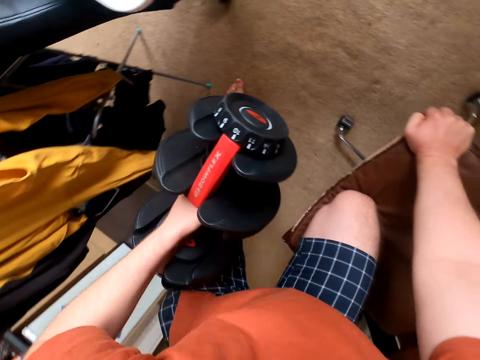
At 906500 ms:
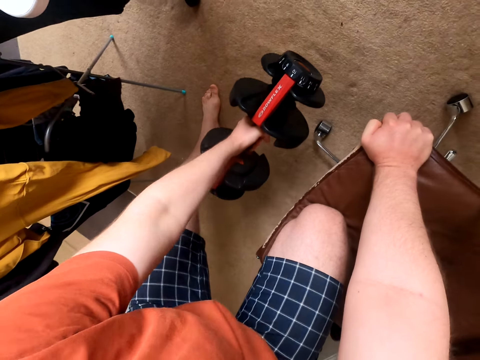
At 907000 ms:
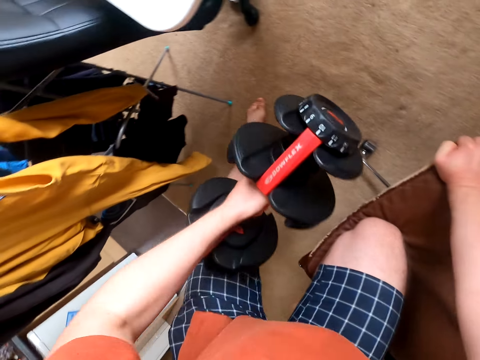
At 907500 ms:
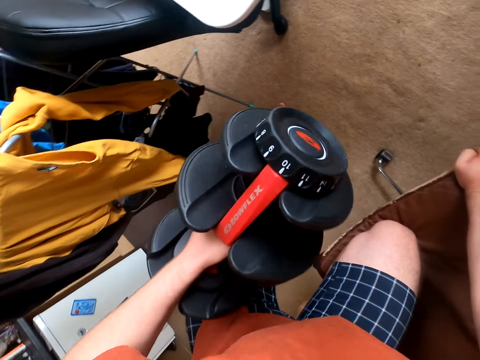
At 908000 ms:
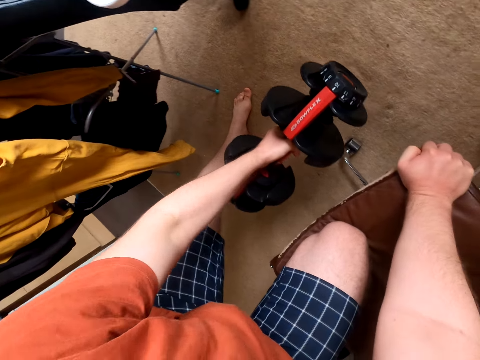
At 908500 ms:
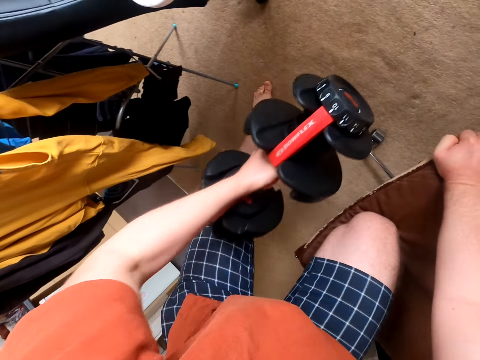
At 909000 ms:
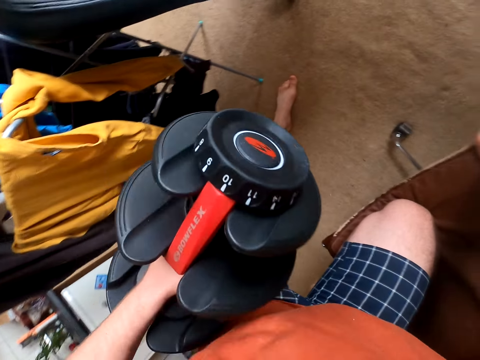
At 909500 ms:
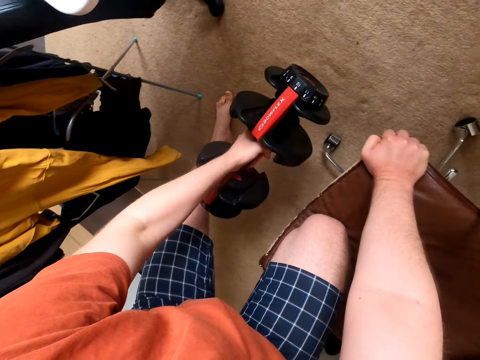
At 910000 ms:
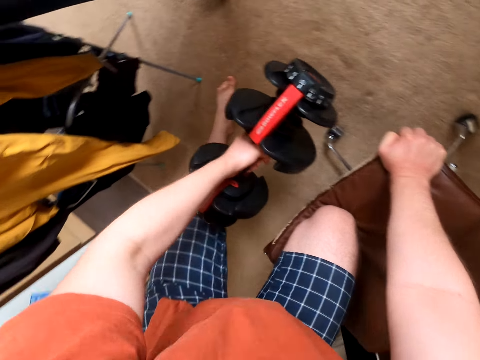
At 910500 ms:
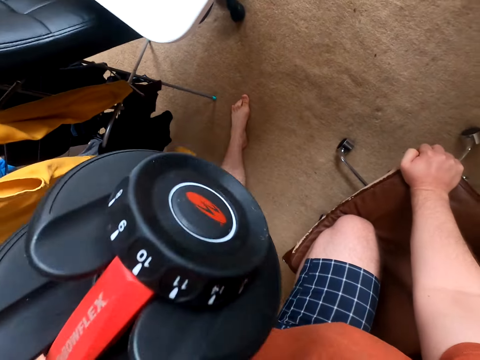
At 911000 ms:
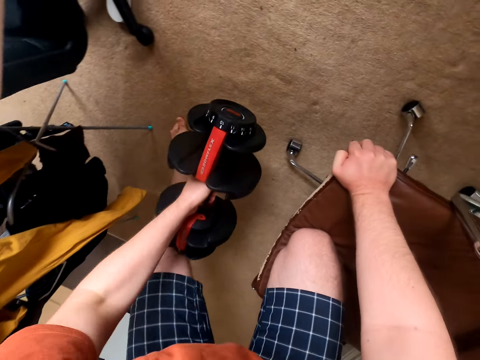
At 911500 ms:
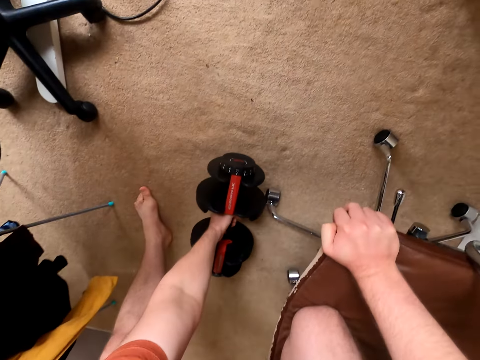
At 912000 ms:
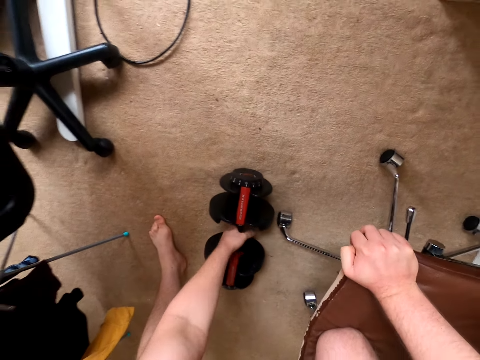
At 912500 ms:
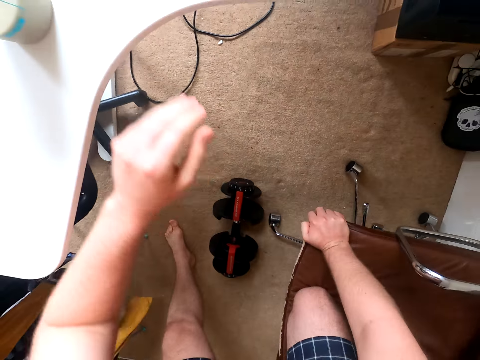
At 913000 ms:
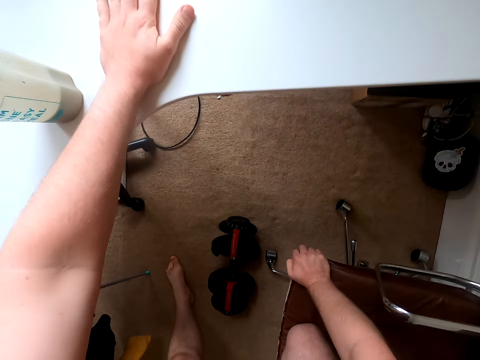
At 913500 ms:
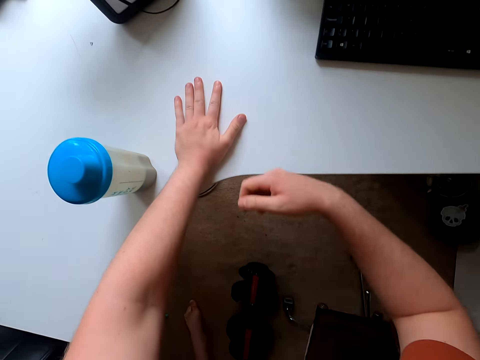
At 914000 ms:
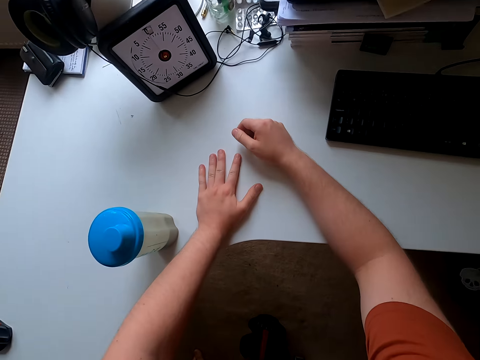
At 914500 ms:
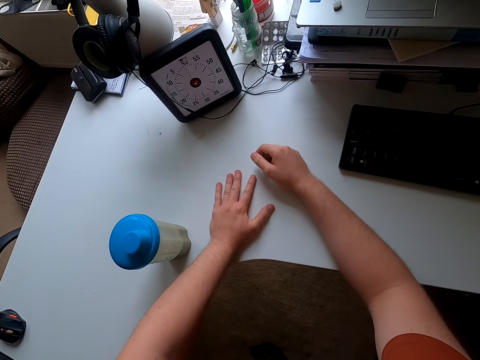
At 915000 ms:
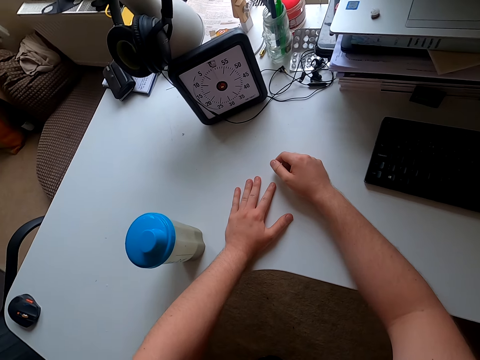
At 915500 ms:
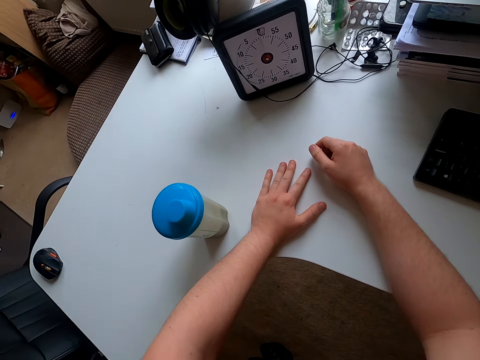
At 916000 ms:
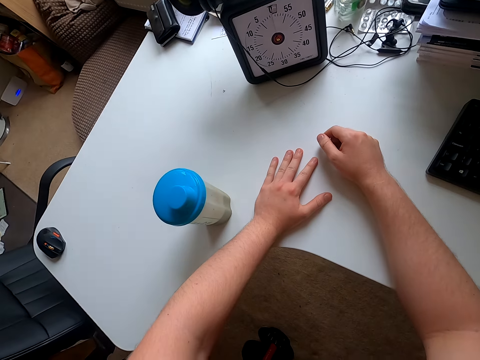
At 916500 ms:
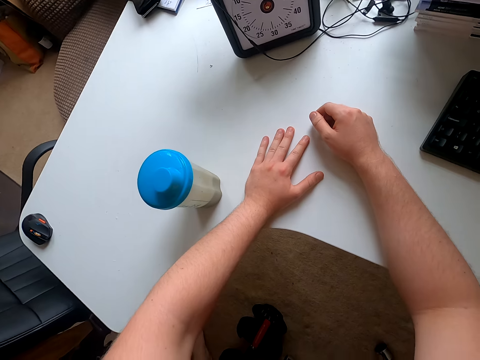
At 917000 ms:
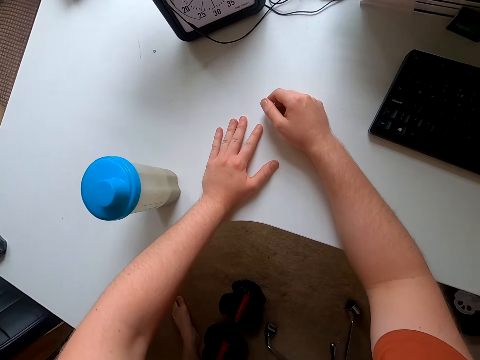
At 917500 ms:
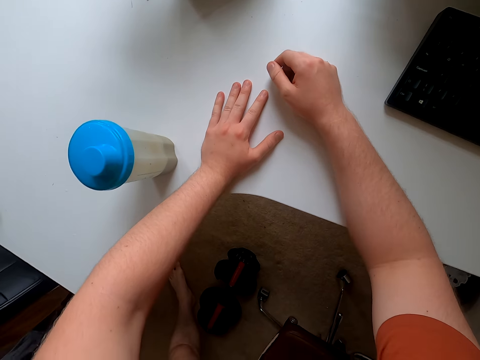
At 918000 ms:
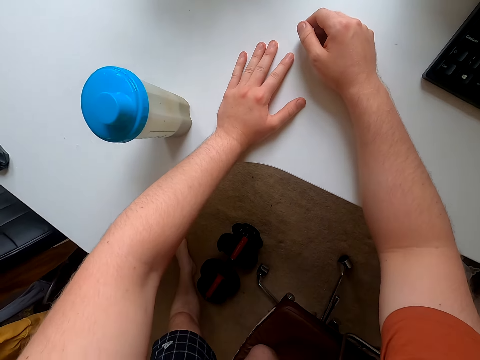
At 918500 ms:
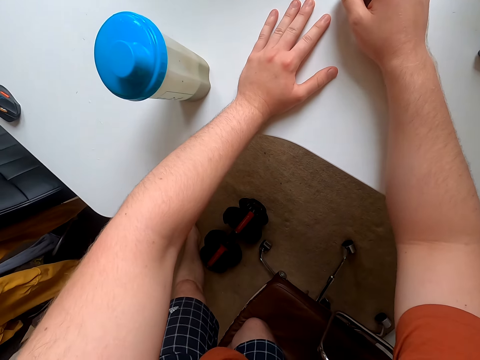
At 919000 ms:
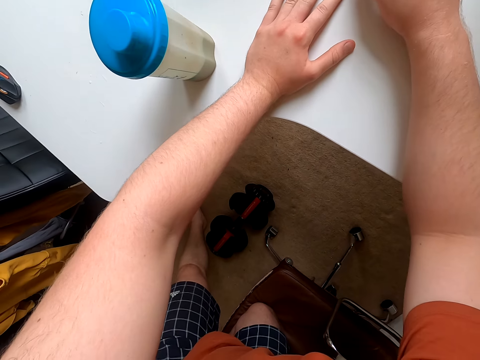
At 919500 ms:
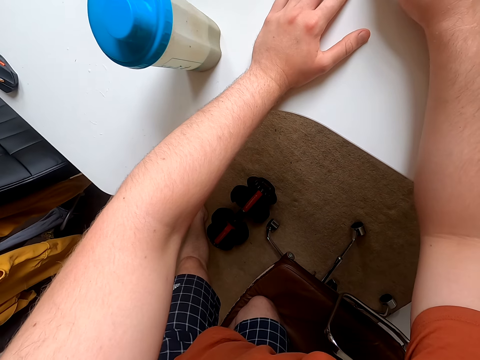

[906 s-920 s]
The camera wearer lifts up the dumbbell and puts the dumbbell down. They lift up the dumbbell and put the dumbbell down. They lift up the dumbbell and put the dumbbell down. They lift up the dumbbell and put the dumbbell down. They hold a table. They put their hands on the table.

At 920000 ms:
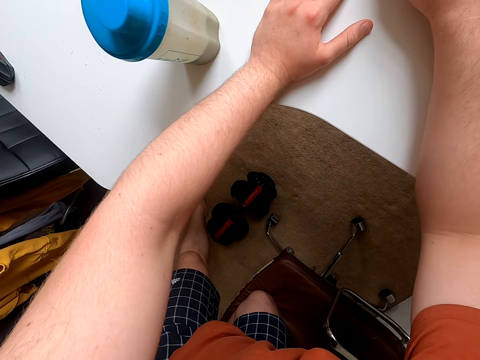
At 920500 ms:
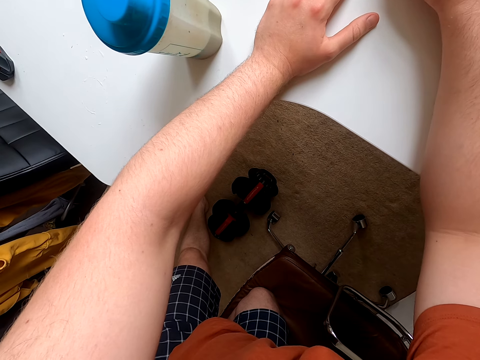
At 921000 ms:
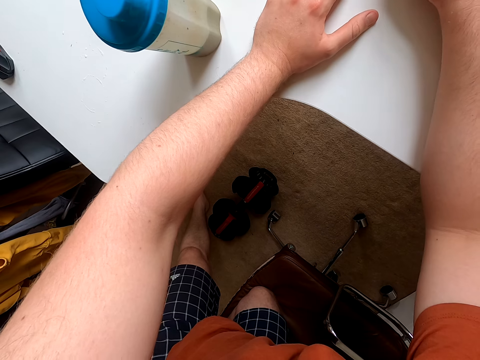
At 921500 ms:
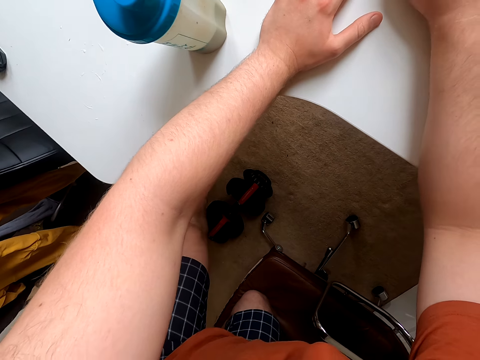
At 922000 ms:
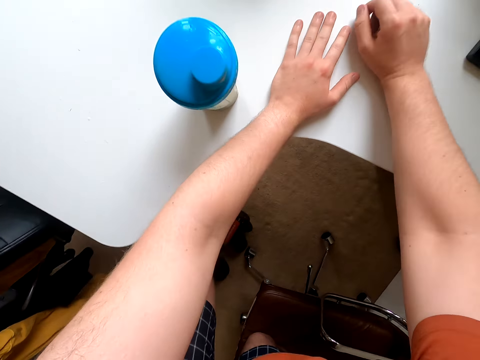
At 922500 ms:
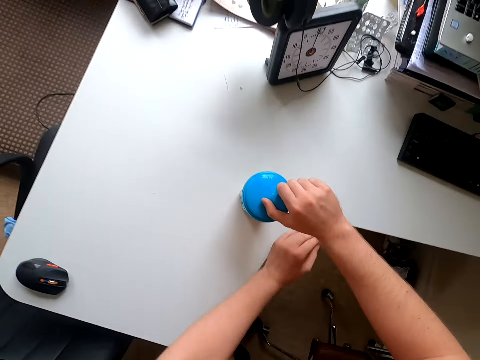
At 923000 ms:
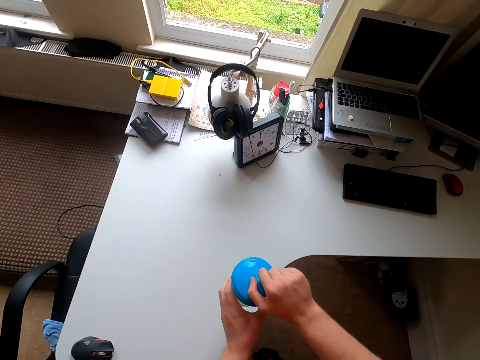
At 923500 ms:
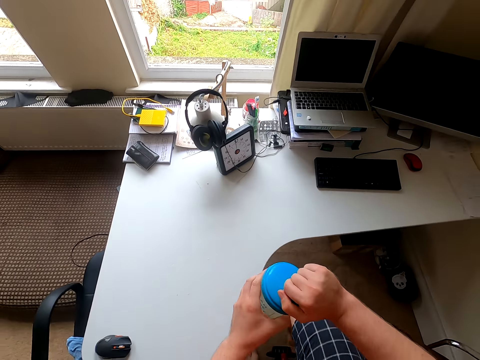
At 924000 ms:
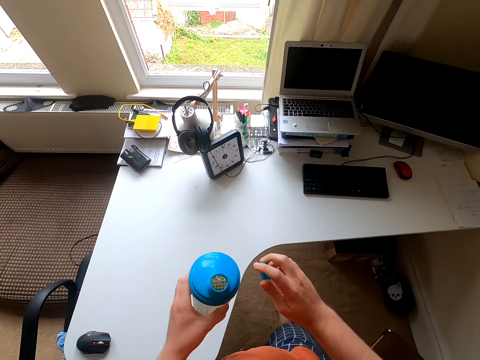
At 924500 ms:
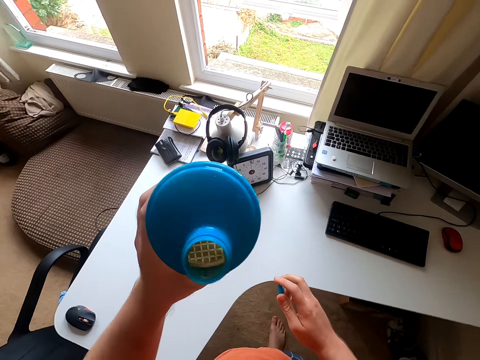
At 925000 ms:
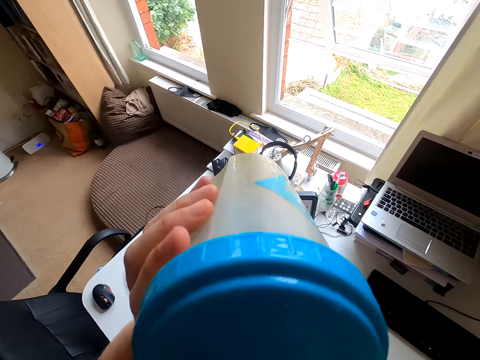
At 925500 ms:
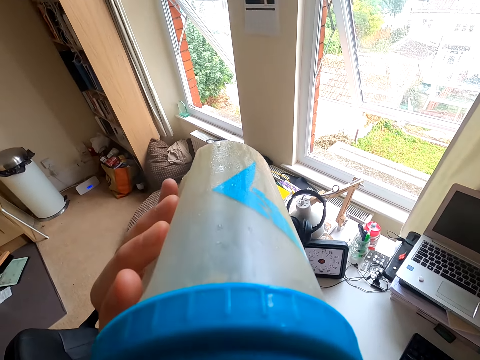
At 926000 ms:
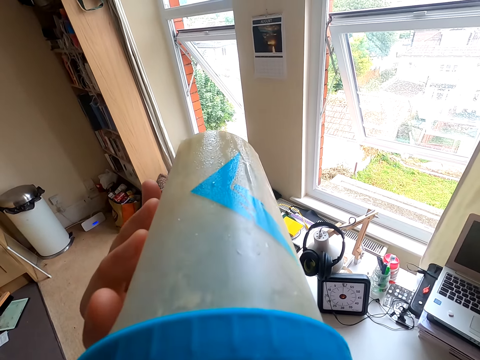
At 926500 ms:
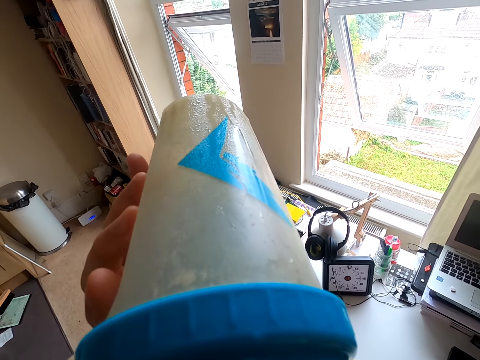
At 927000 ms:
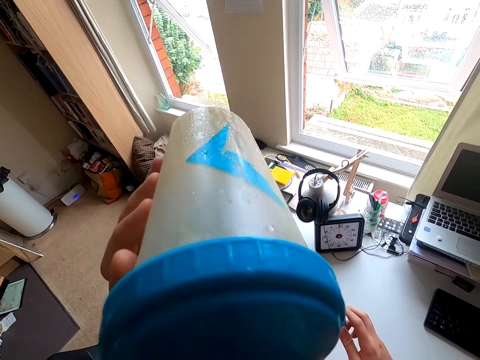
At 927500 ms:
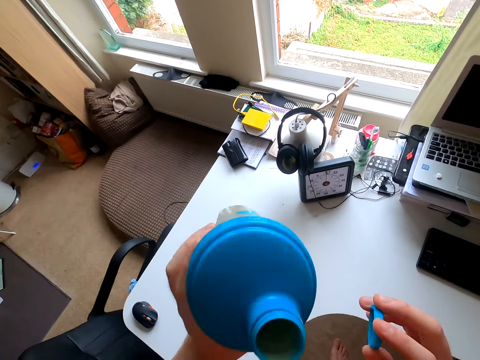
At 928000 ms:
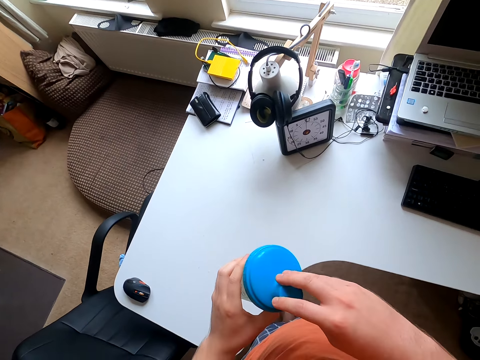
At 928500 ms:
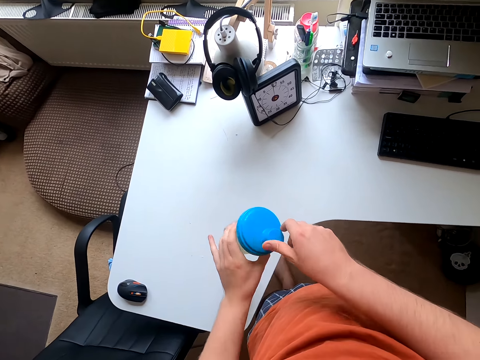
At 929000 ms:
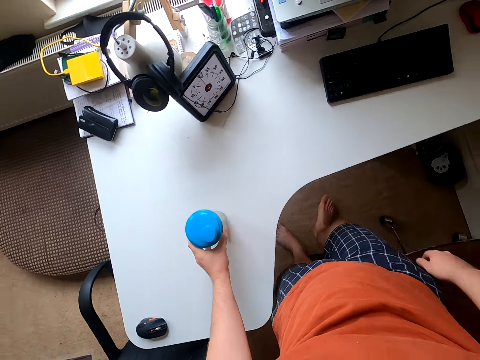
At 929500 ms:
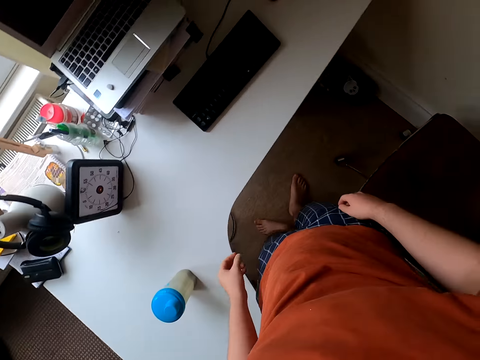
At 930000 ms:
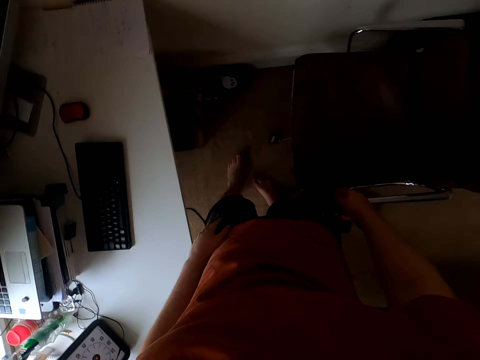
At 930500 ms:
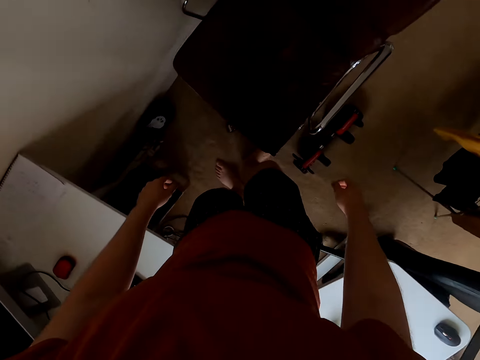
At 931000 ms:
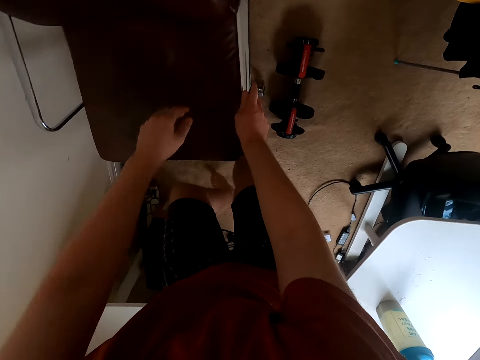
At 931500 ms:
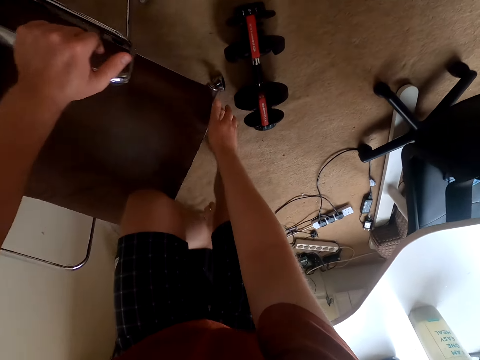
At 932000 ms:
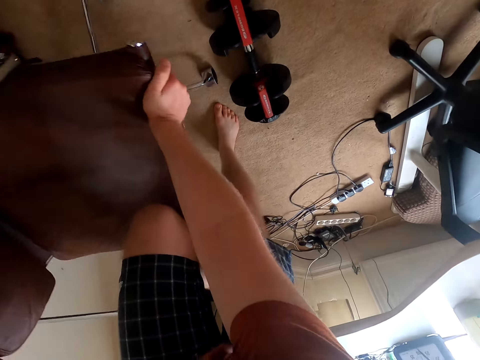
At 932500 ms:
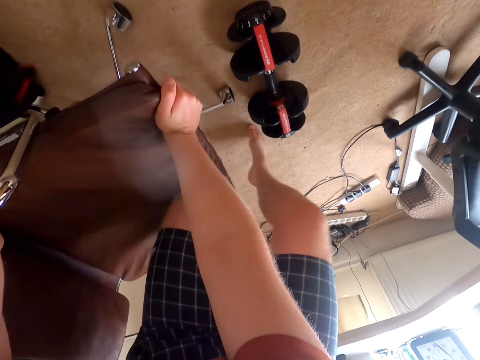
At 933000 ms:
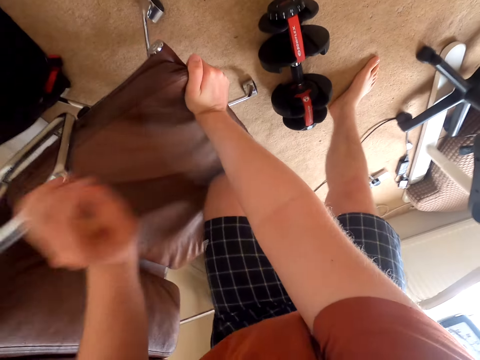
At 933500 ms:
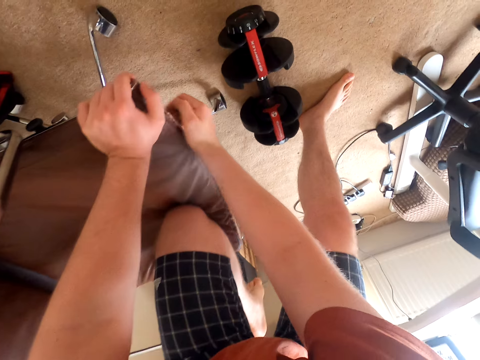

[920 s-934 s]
The camera wearer opens the water bottle. They take the water bottle. They drink water from the bottle. They close the water bottle. They put the water bottle down. They walk around the room. They push the chair and kneel on the chair. They turn the chair.
